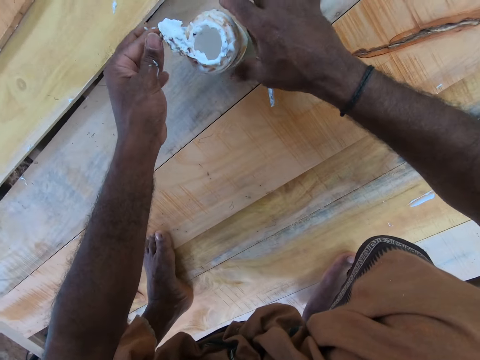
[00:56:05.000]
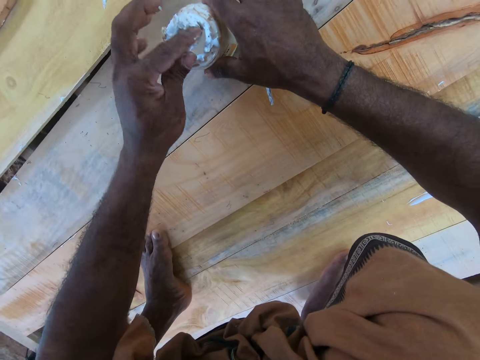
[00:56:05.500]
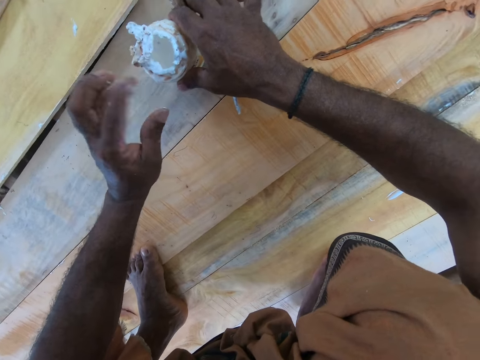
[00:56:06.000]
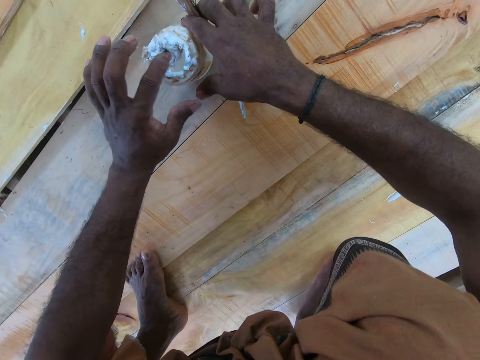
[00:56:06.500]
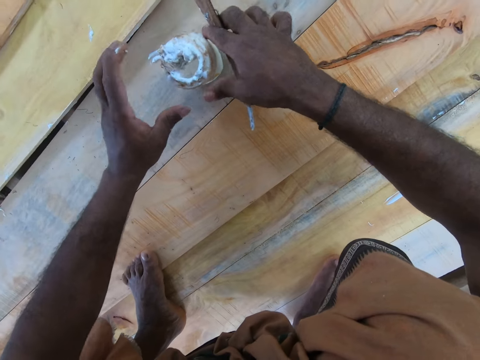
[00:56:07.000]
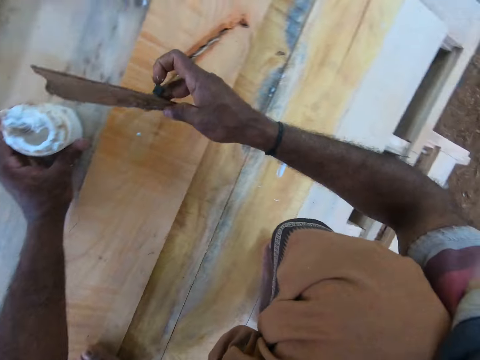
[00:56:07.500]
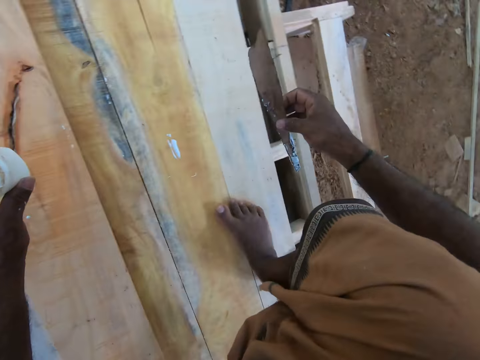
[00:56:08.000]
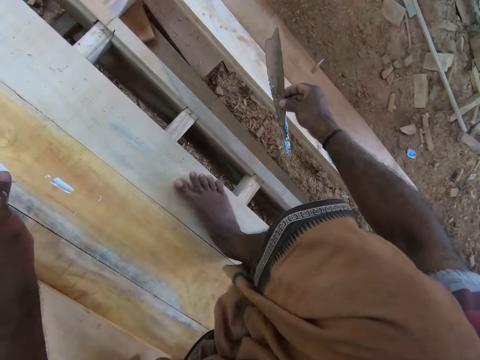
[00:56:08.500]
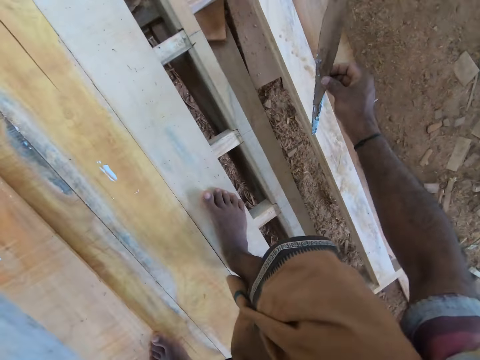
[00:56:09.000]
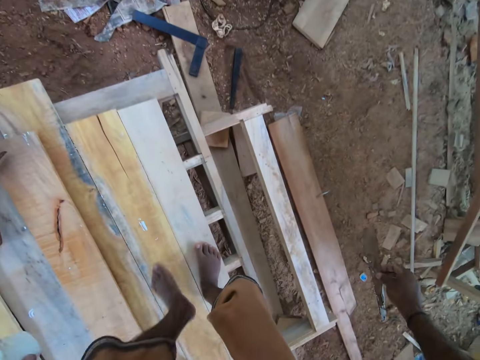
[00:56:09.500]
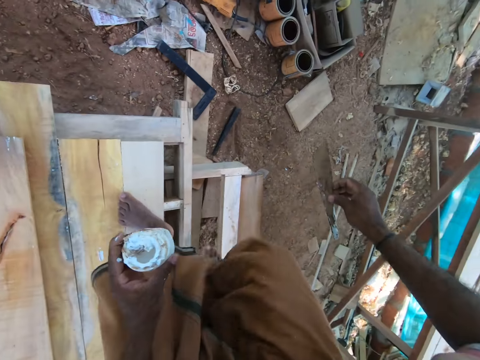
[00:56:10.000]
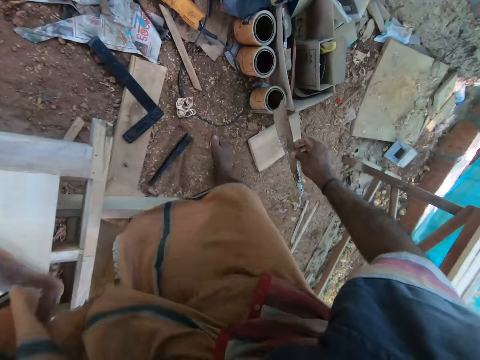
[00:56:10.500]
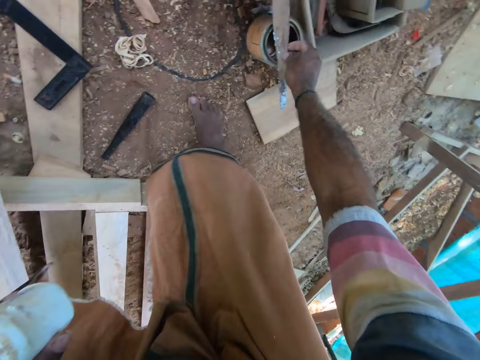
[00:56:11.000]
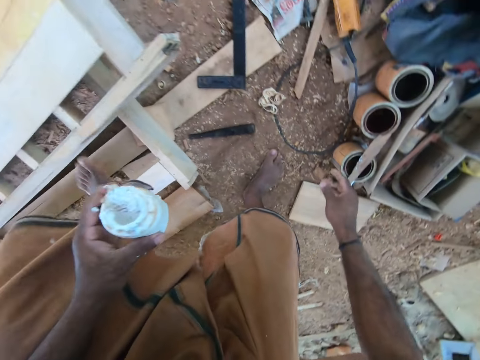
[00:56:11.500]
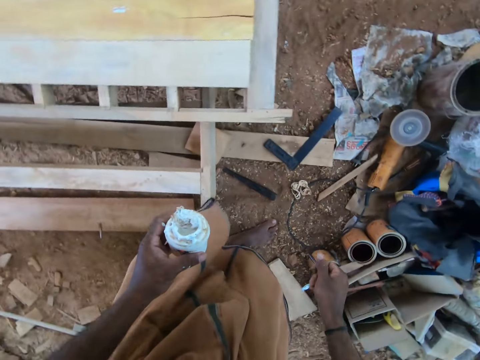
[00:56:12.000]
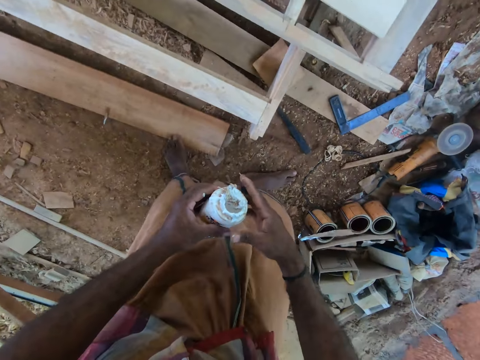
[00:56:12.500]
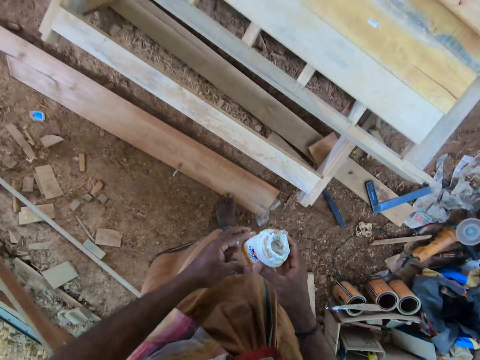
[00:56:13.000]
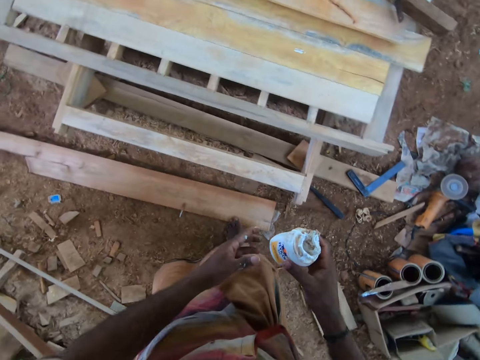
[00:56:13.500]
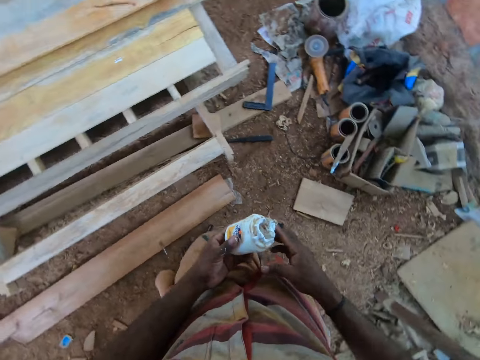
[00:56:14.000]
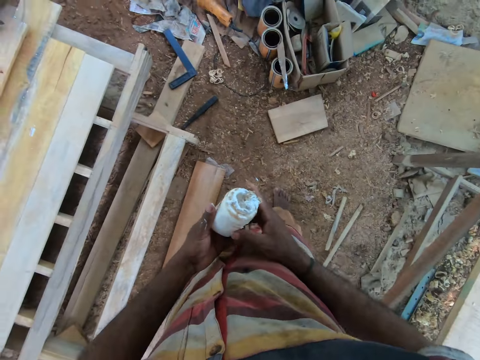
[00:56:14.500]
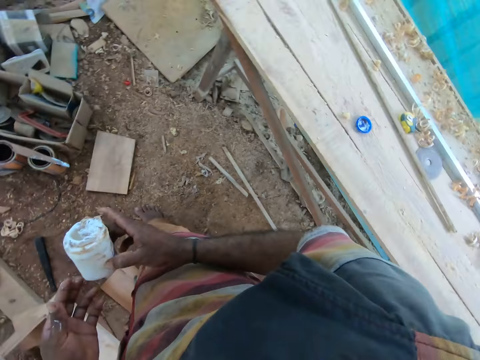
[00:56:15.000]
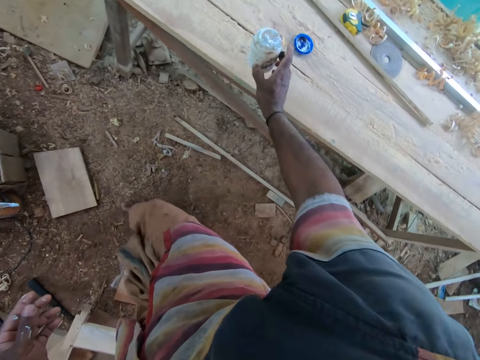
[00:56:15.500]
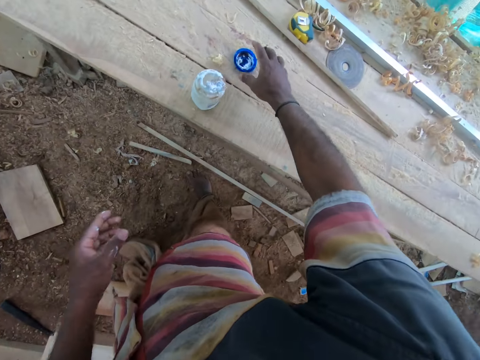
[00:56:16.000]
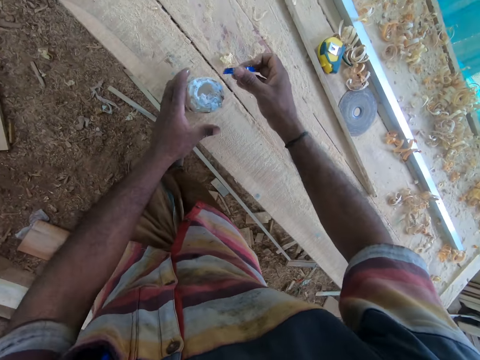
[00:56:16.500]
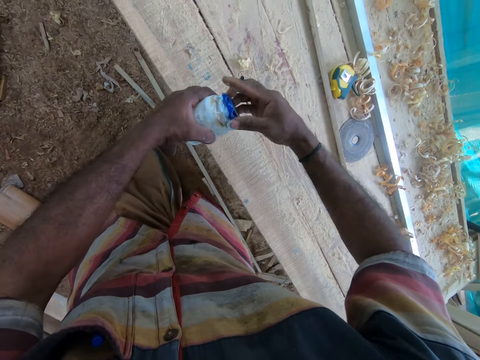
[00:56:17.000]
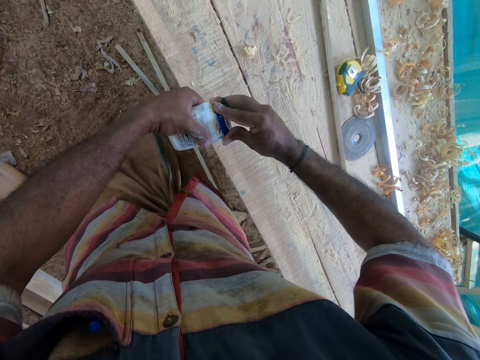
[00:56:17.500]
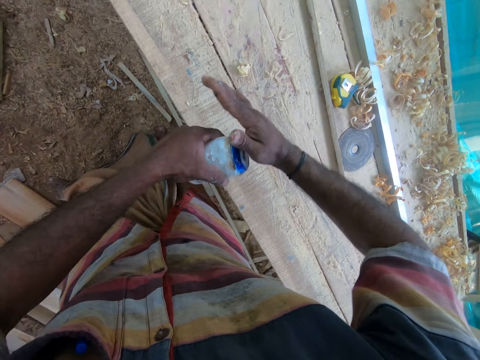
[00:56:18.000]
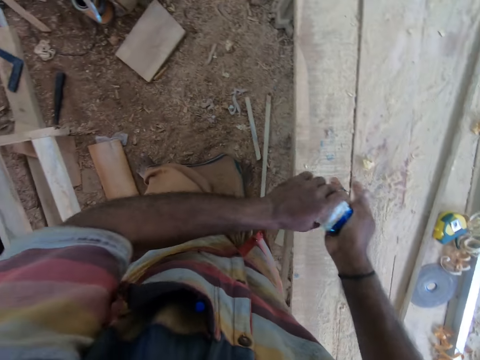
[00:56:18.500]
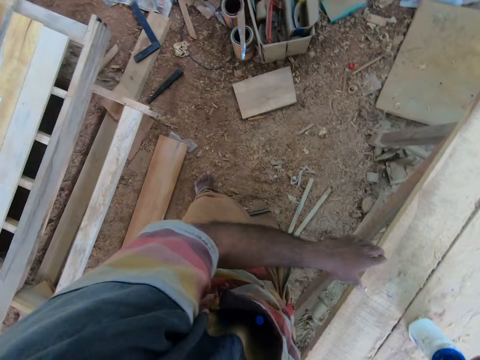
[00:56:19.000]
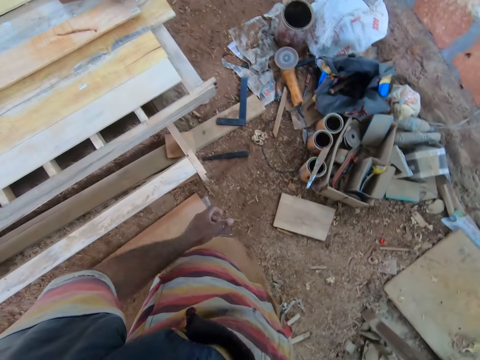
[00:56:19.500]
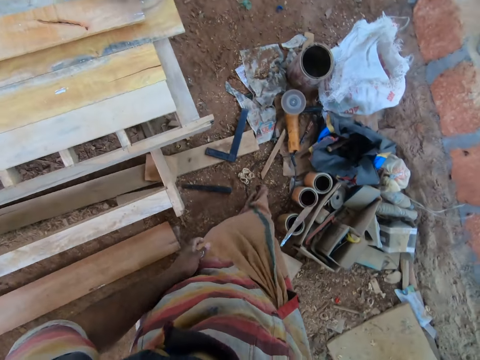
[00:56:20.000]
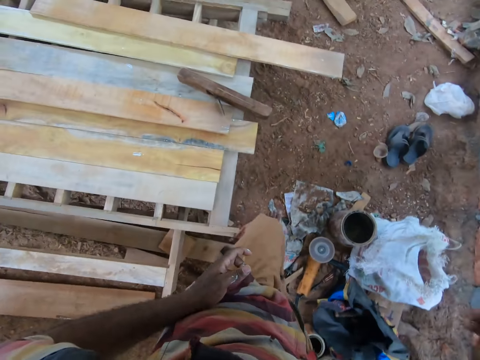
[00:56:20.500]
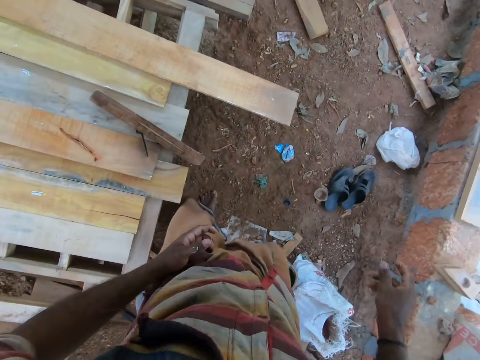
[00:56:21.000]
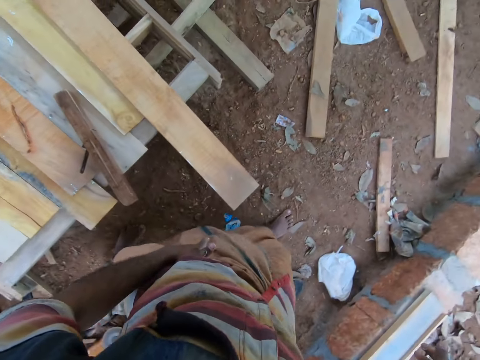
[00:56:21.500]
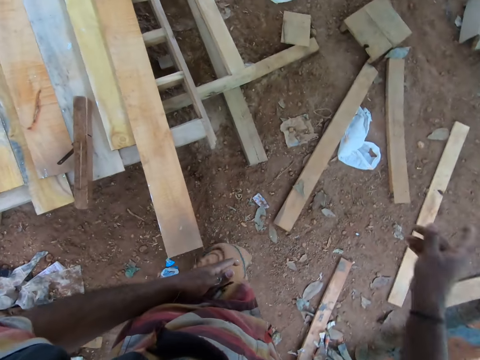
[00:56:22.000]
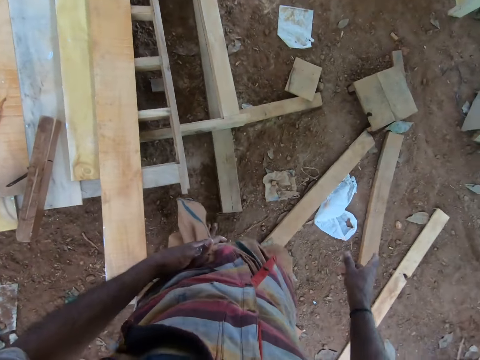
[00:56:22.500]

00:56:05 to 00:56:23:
The camera wearer holds the container of glue on the wooden platform with both hands. He covers the container. He lifts the container of glue from the wooden platform with his left hand. He moves around. He drops the wood from his right hand on a metal container. He holds the container of glue with both hands. He holds the container of glue with his right hand. He holds the container of glue with his left hand. He holds the container of glue with both hands. He holds the container of glue with his right hand. He looks around. He drops the container of glue from his right hand on the wooden platform. He picks a lid from the wooden platform with his right hand. He picks the container of glue from the wooden platform with his left hand. He covers the container of glue in his left hand with the lid in his right hand. He drops the container of glue from both hands on the wooden platform. He moves around.

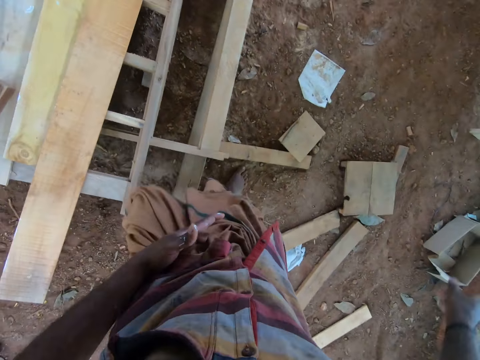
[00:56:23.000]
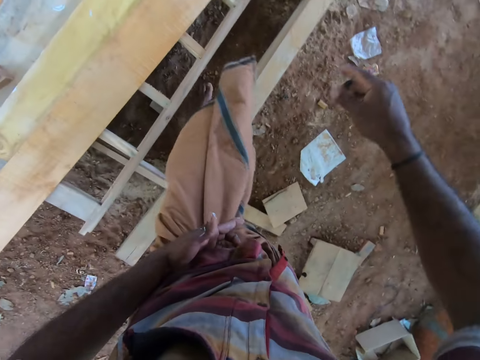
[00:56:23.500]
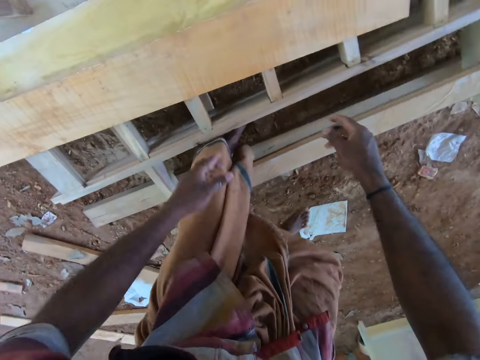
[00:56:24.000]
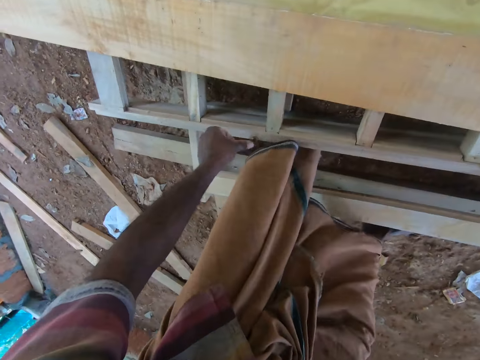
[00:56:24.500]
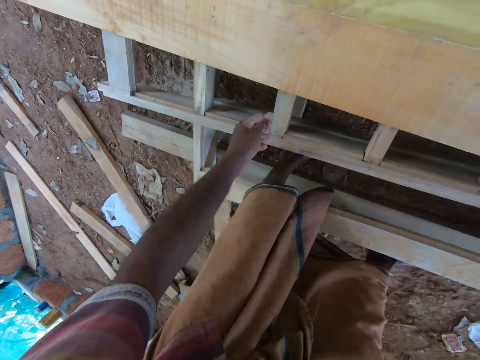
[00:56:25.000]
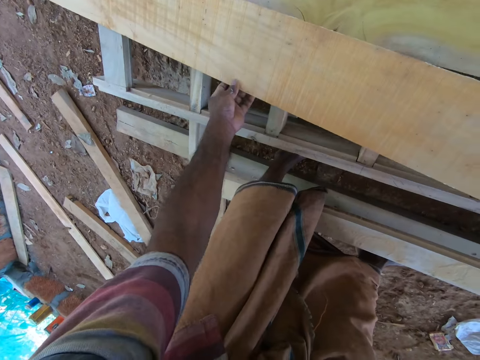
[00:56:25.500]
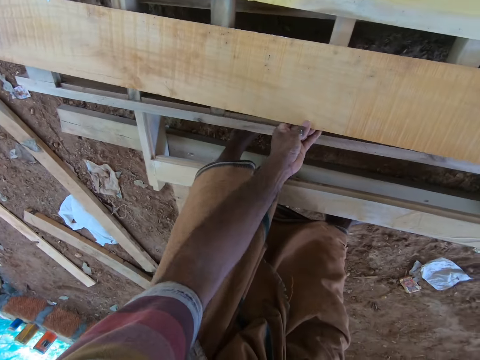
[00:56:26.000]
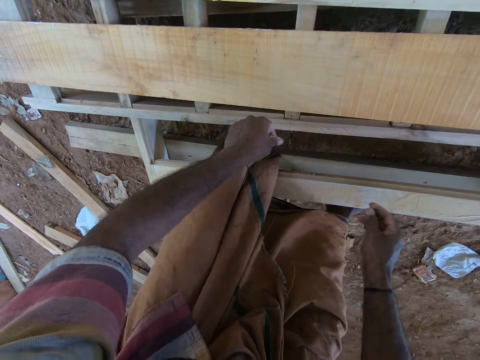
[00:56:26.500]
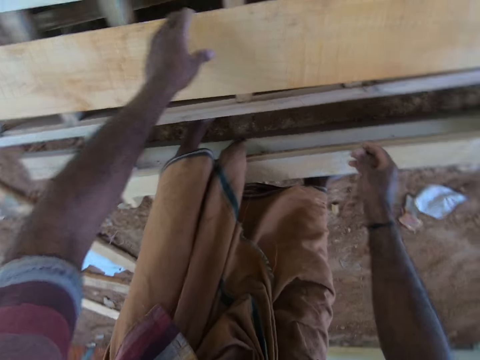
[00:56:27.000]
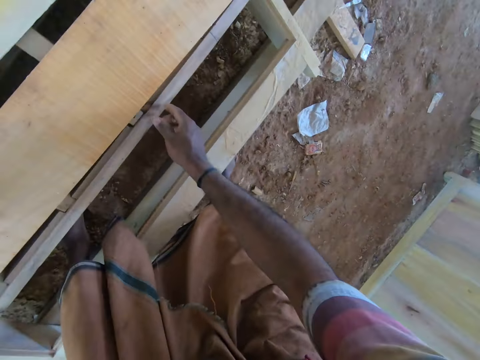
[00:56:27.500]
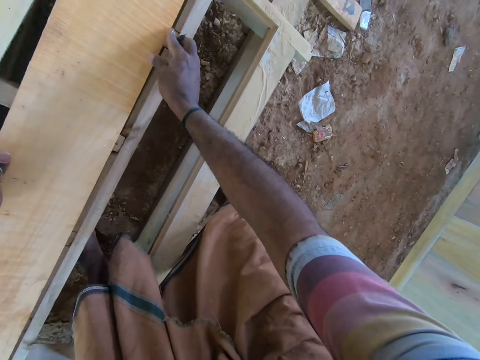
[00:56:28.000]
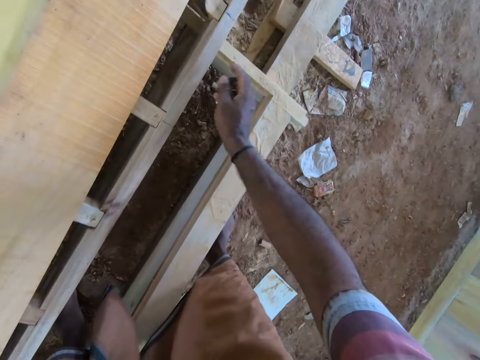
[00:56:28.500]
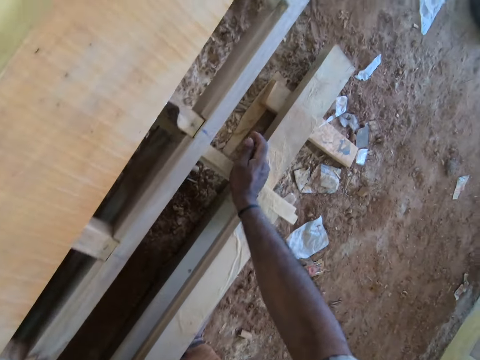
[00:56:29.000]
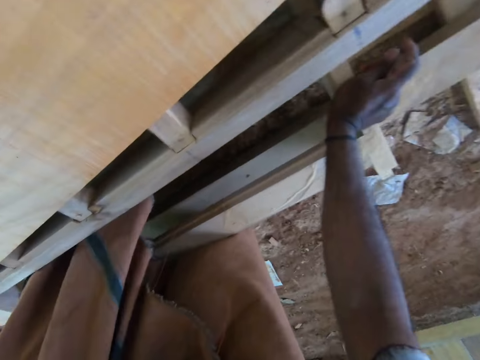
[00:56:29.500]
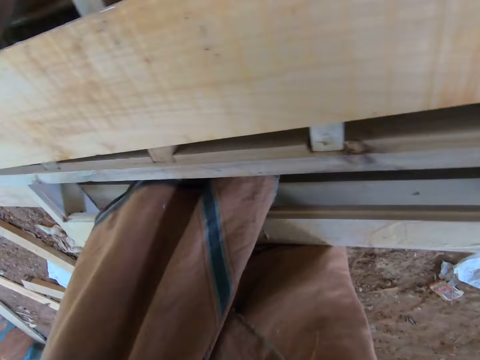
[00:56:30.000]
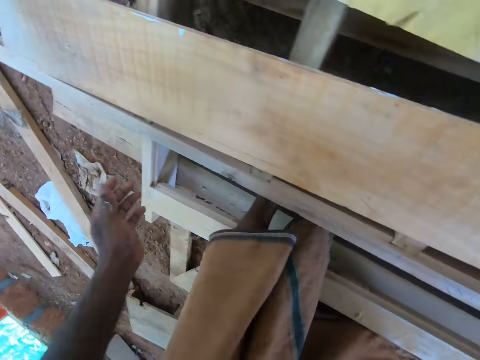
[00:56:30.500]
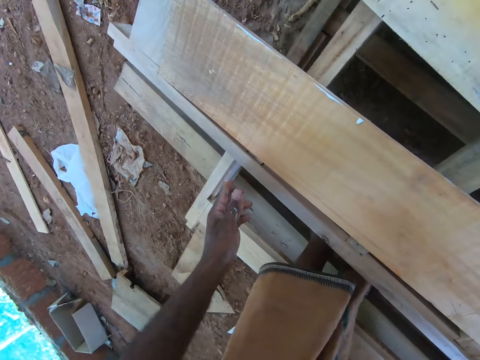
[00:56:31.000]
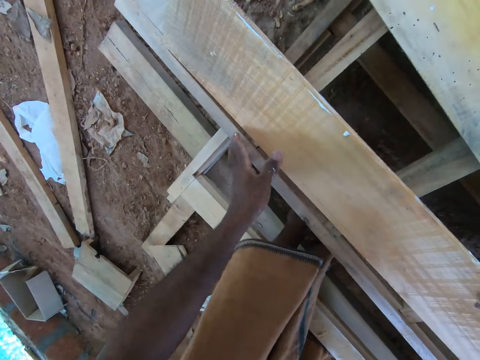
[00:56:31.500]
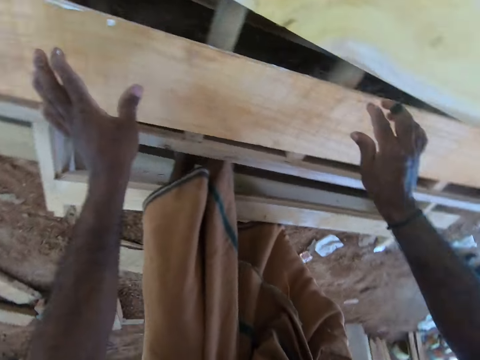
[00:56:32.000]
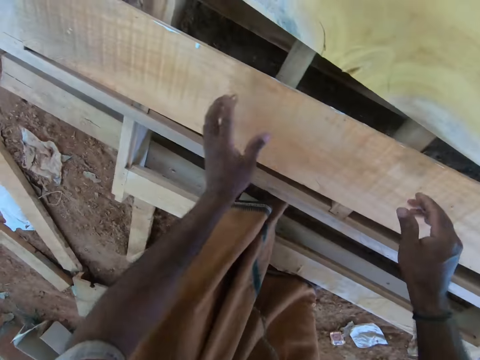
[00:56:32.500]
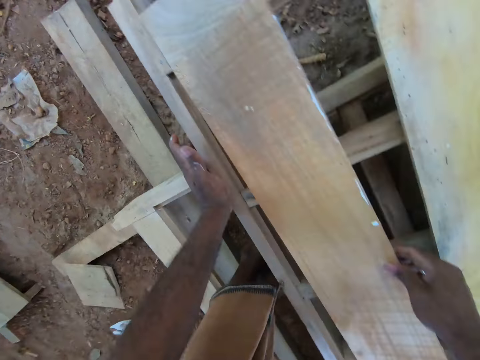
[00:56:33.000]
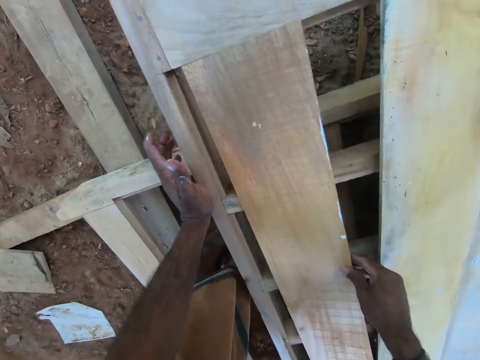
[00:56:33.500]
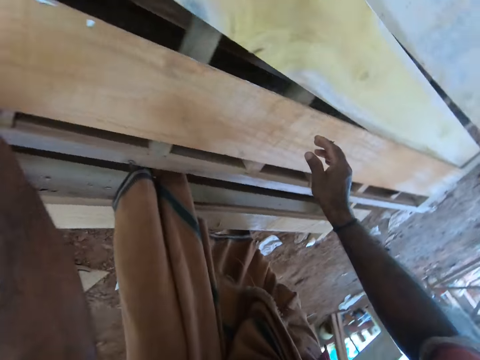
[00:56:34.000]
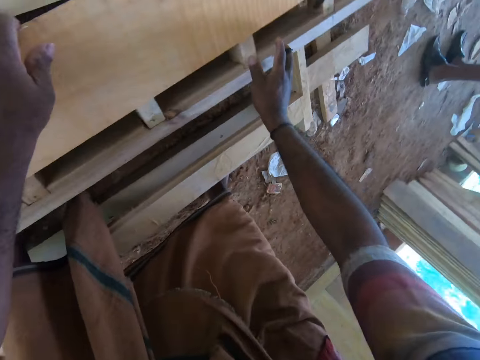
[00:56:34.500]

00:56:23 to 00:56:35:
The camera wearer moves the plank on the wooden platform with both hands. He looks around.
